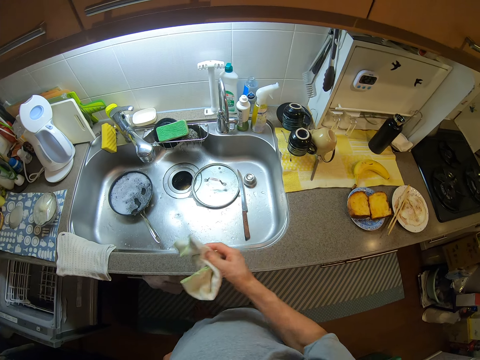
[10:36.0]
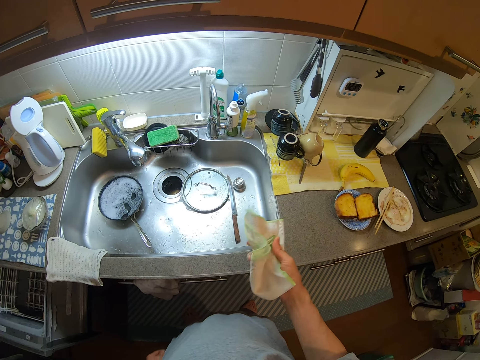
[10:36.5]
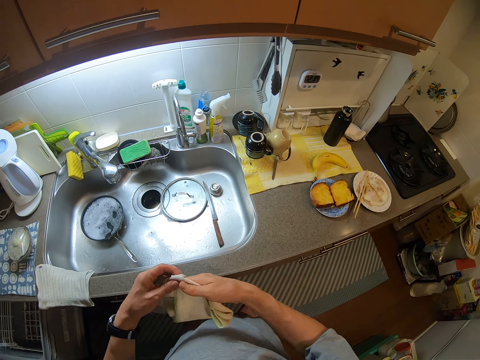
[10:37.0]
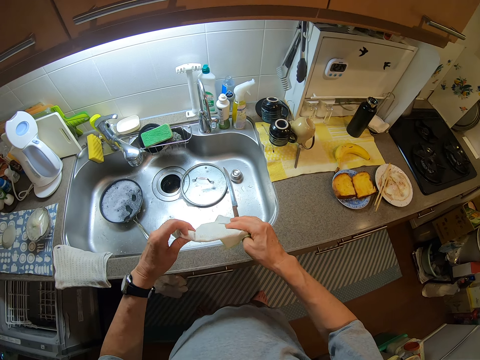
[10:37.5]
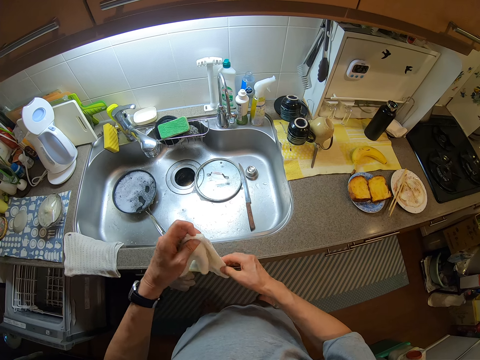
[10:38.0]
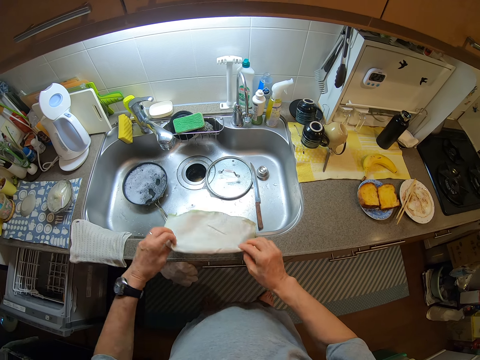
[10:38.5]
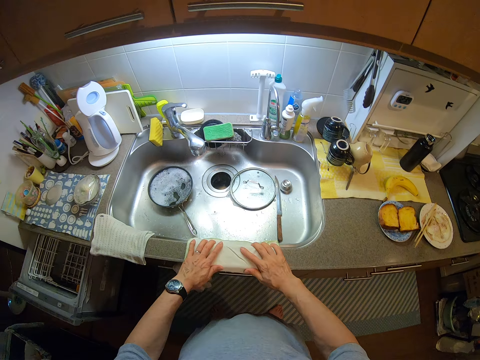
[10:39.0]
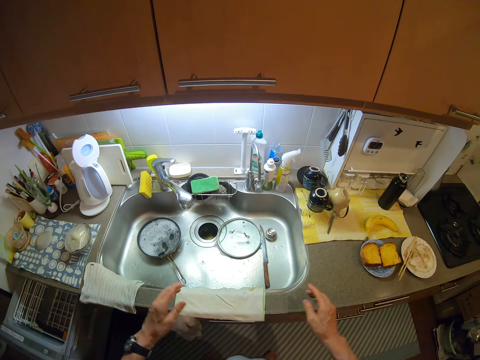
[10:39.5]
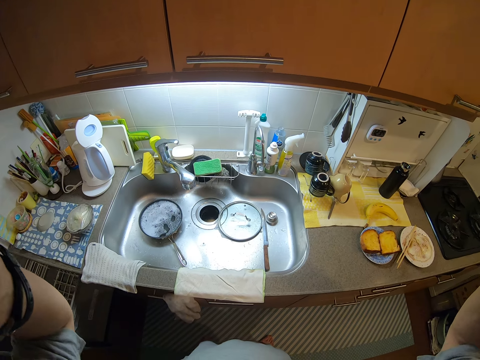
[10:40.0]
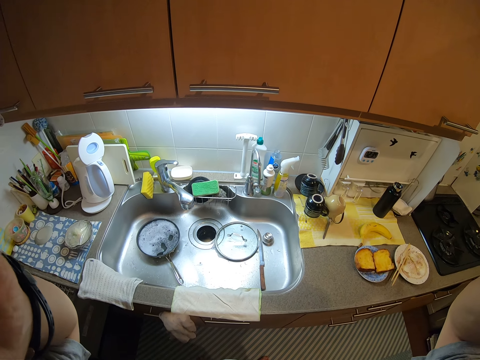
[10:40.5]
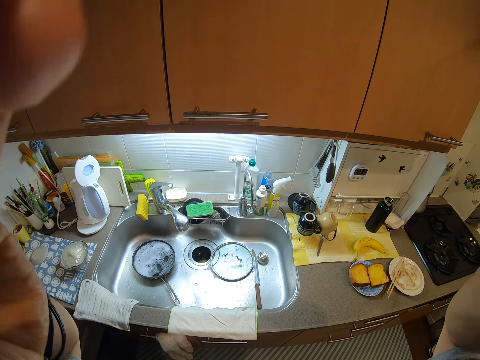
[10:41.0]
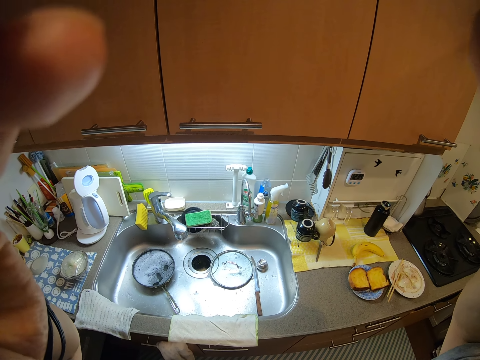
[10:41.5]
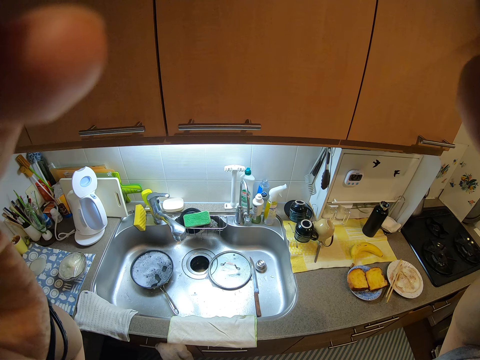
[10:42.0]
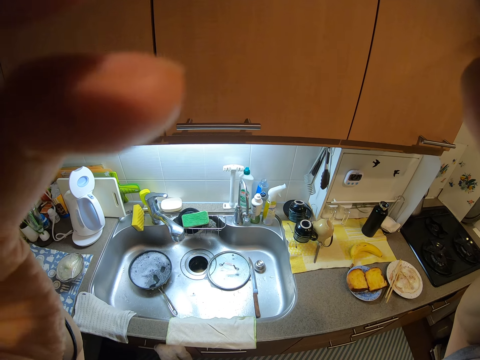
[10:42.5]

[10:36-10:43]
The camera wearer spreads the napkin on the counter. She puts it down. She adjusts her glasses. She moves her hands.
